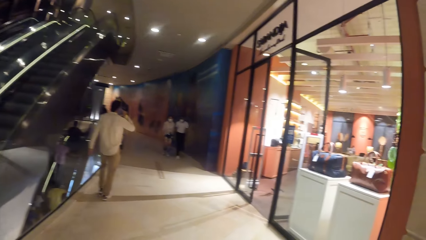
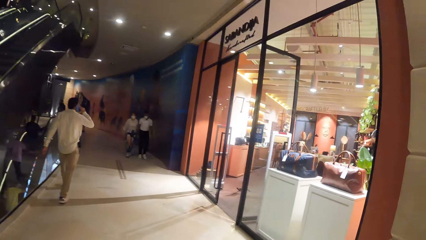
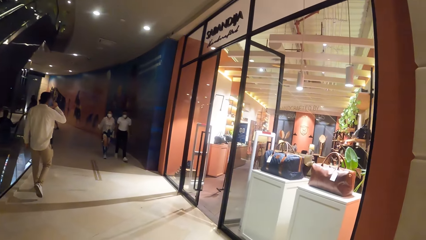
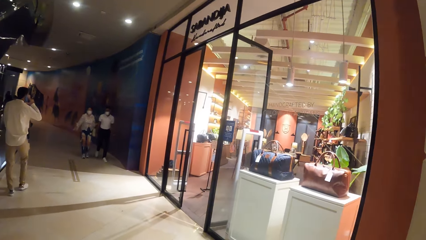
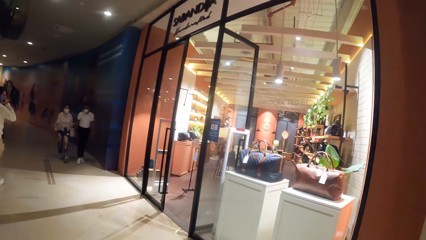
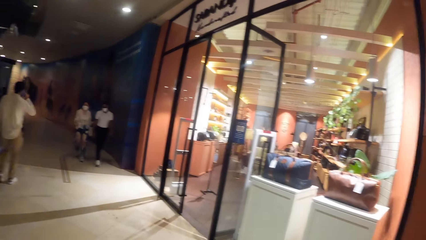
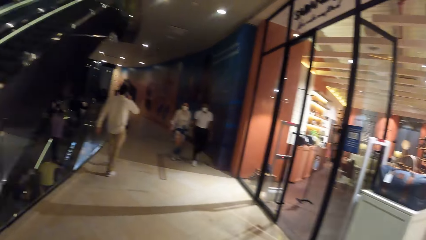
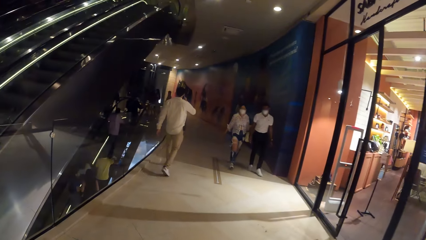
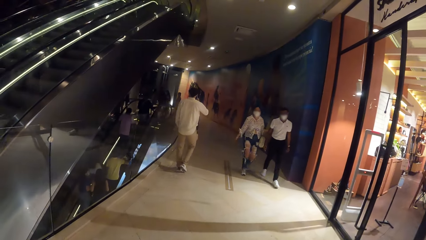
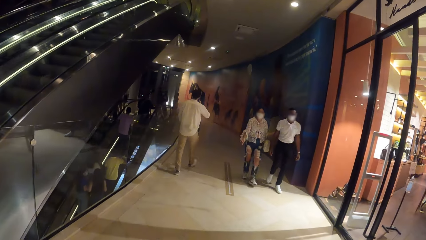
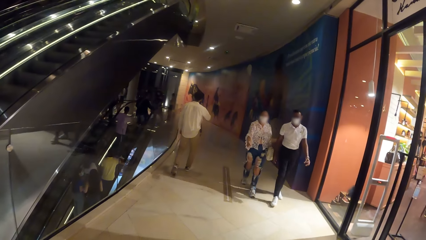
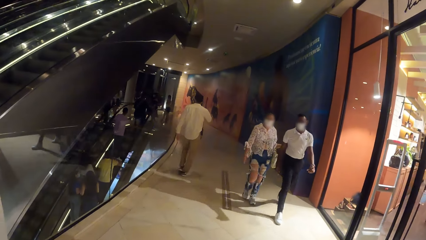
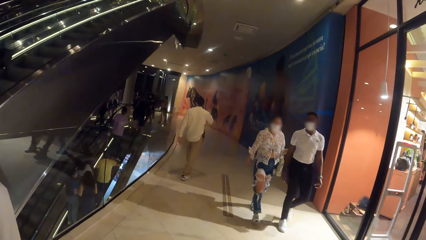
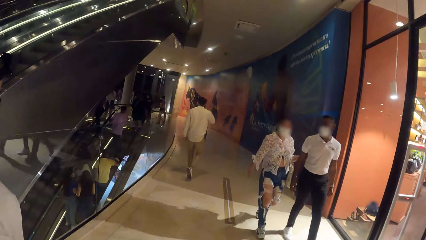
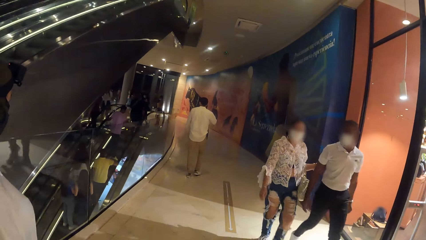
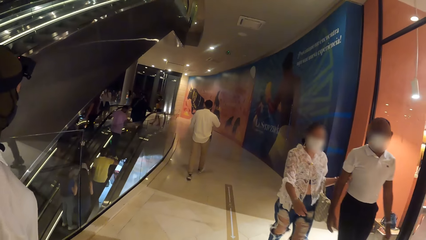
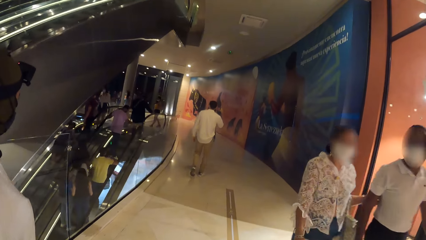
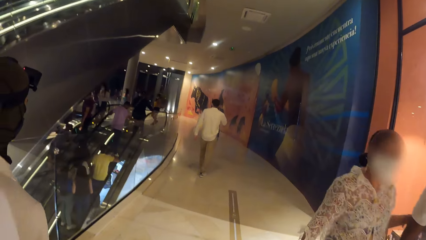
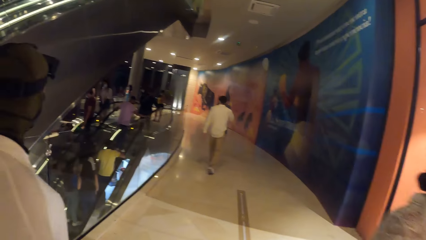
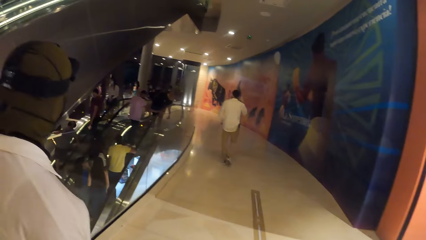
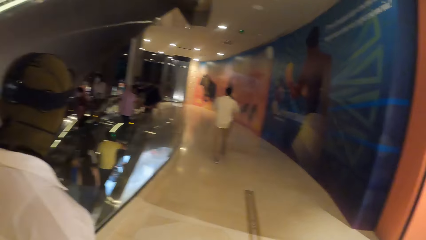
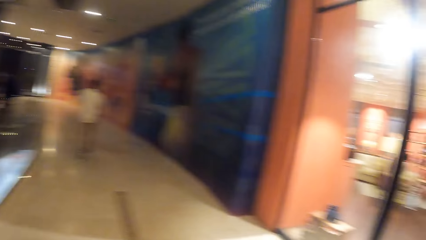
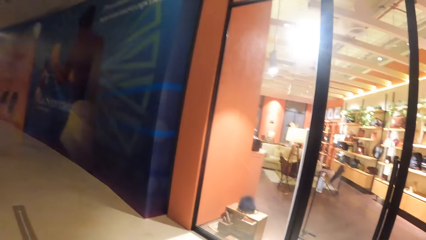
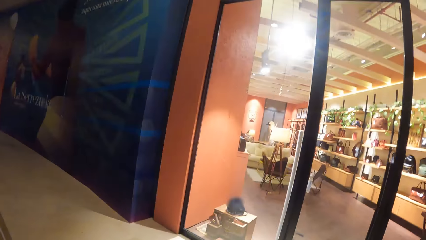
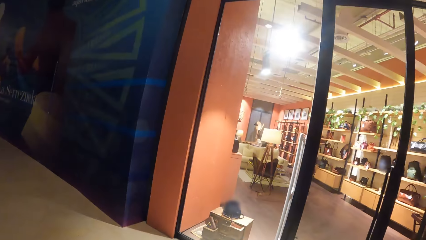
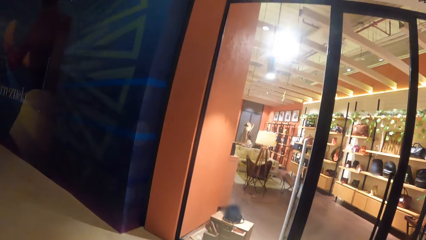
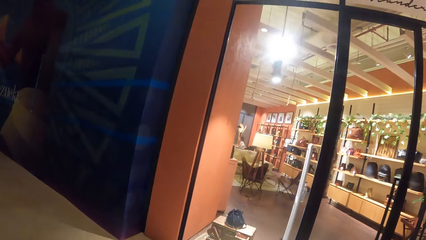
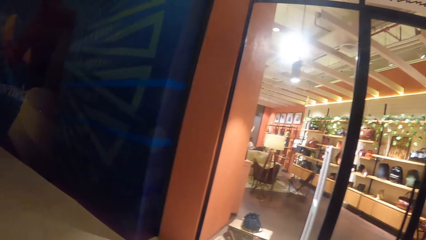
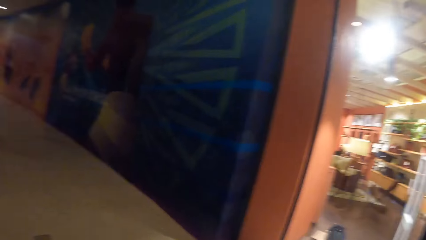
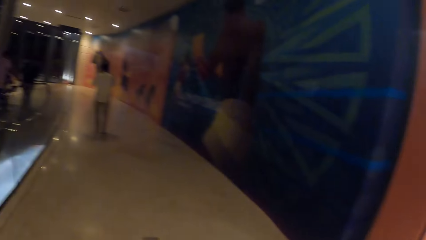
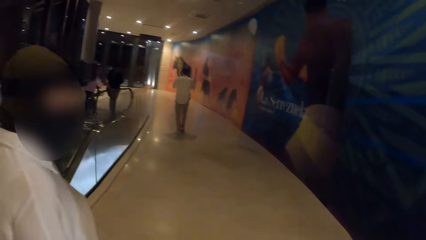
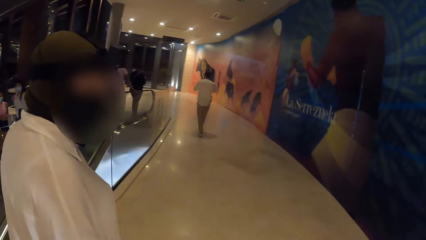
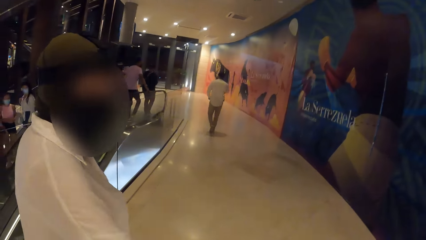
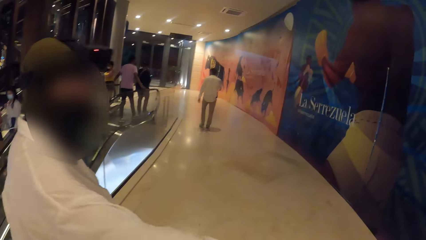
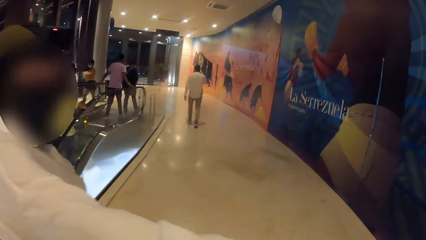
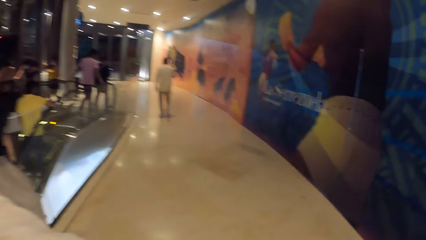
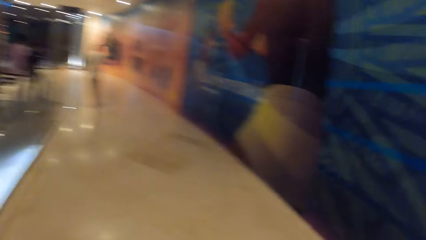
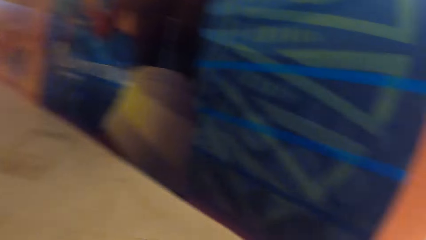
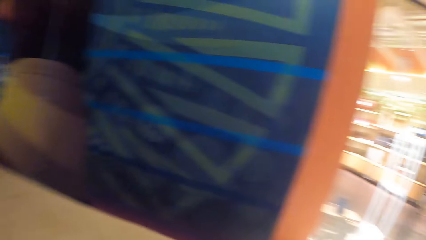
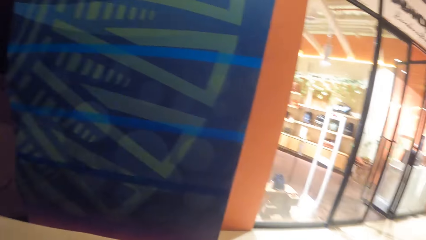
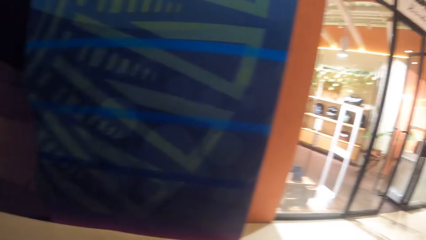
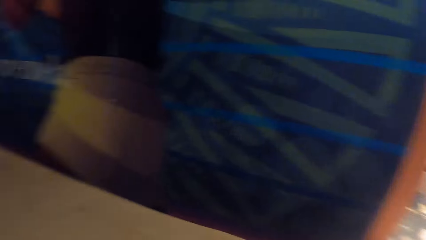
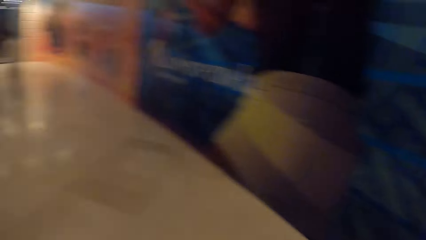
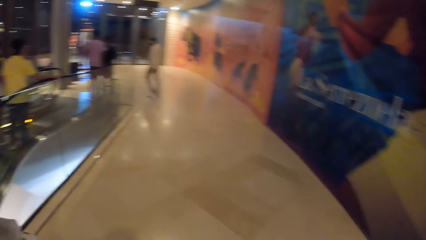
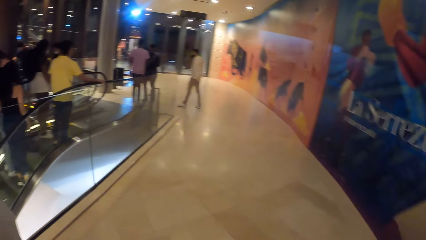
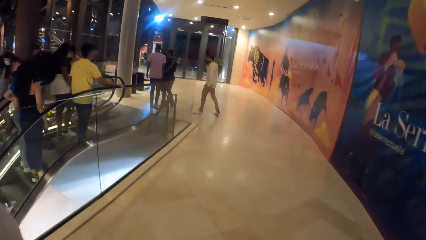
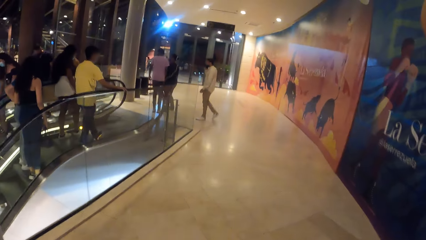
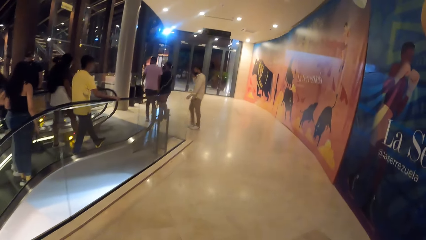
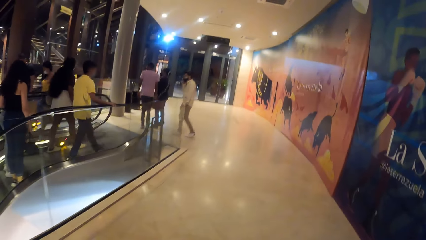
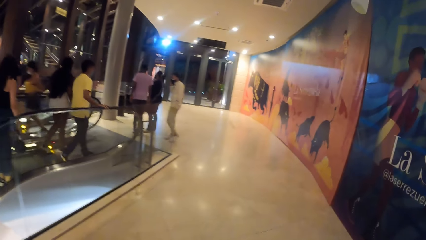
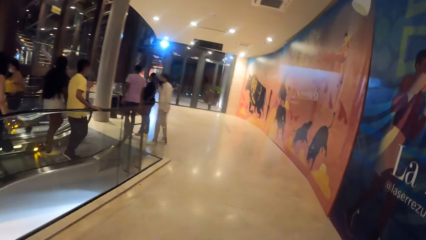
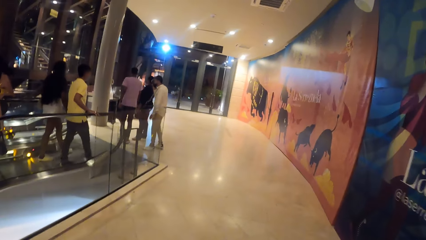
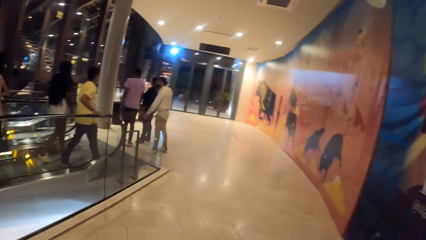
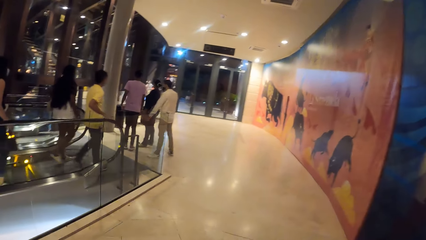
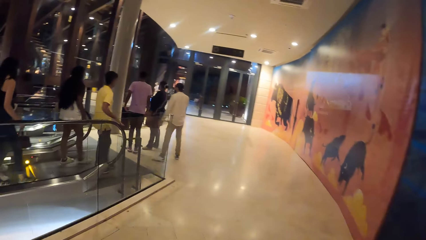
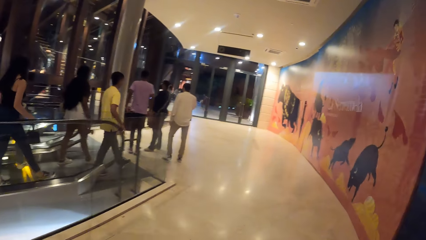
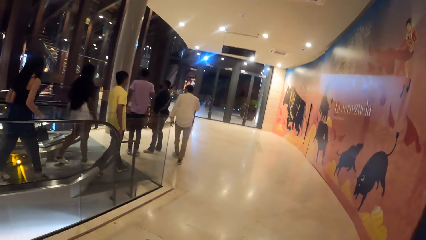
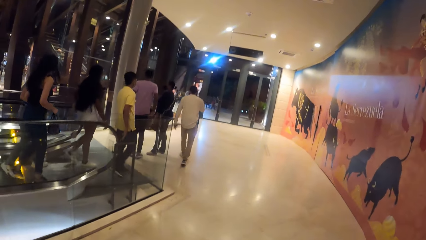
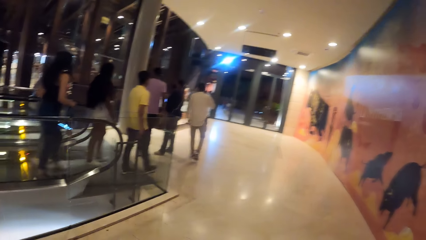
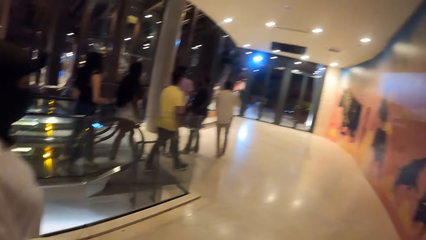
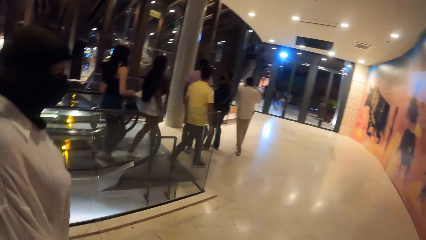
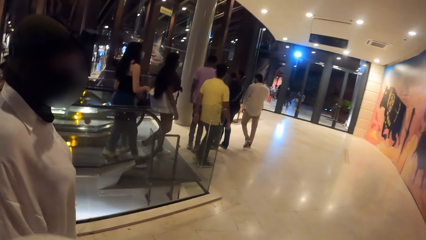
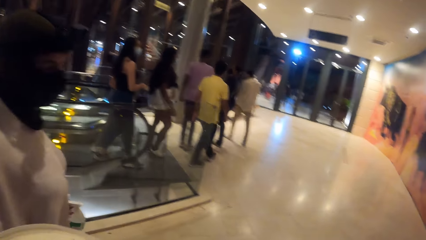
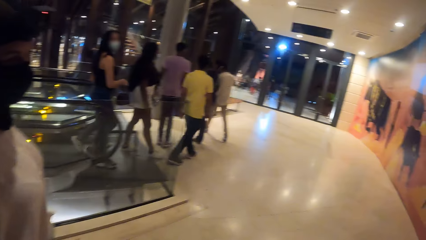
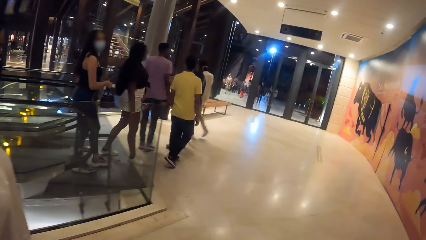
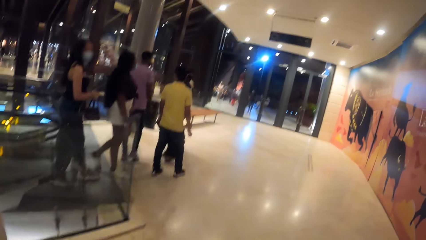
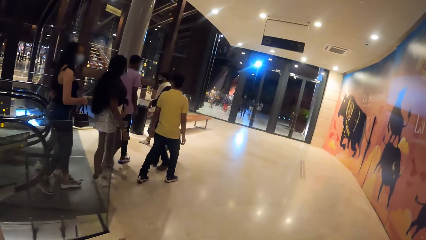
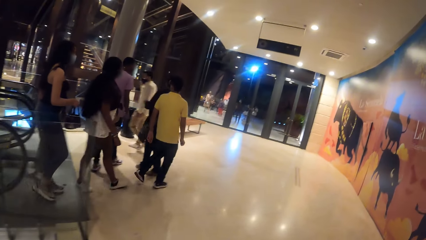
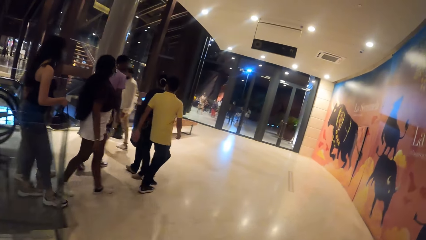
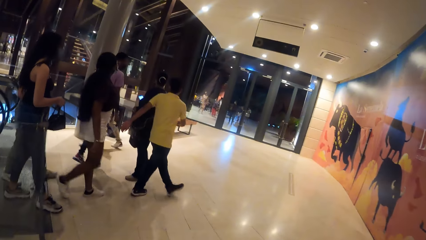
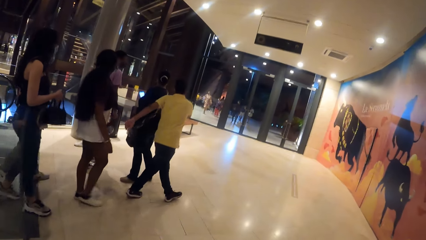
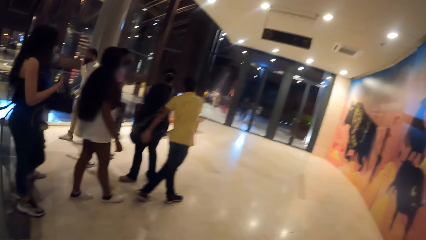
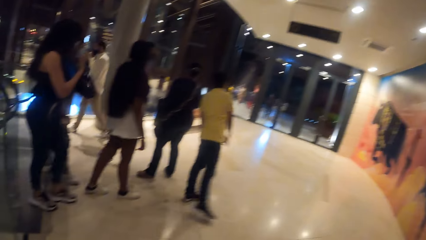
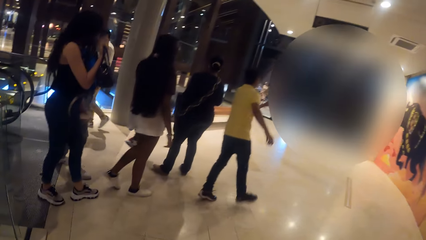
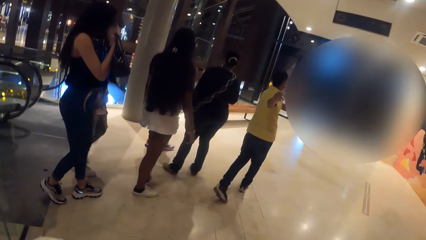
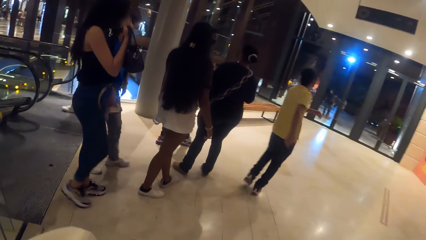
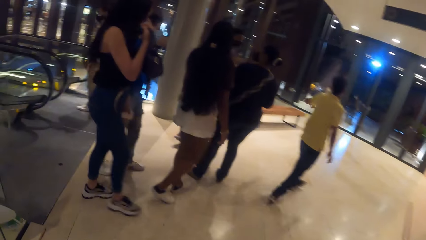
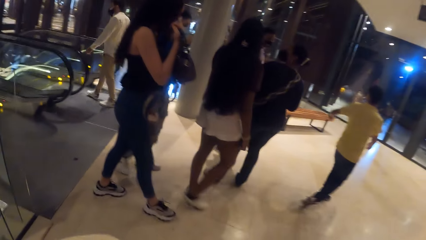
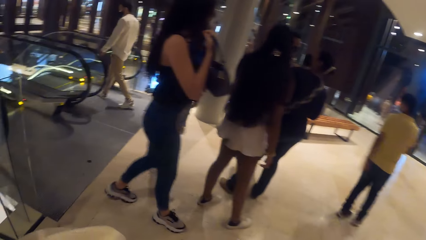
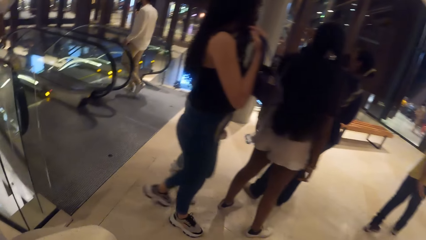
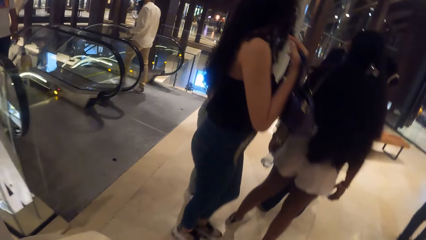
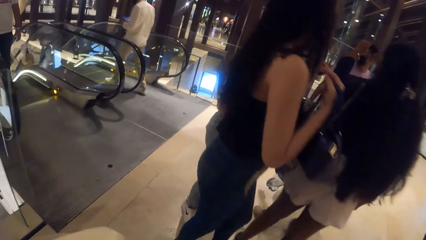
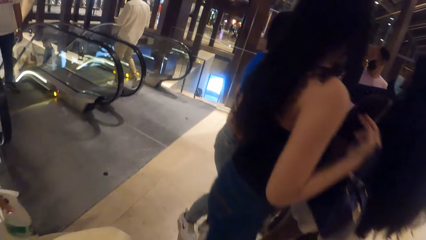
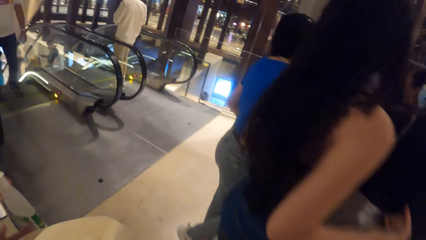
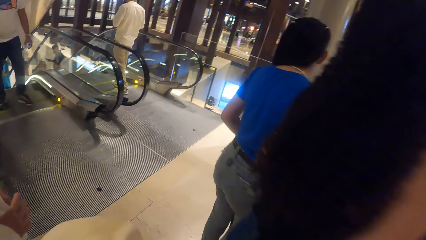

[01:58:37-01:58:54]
A person stretches a hand. The camera wearer looks aside. They walk in the mall.
